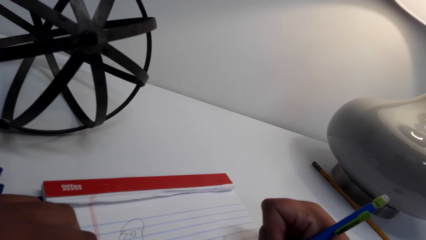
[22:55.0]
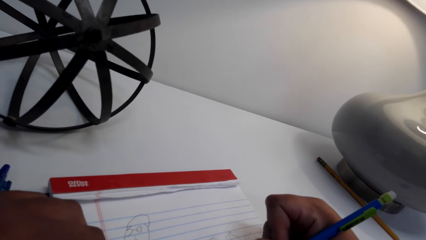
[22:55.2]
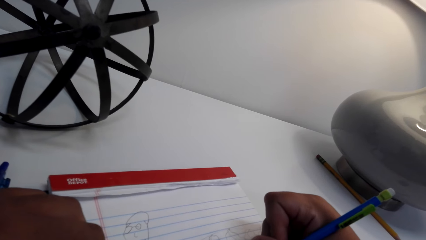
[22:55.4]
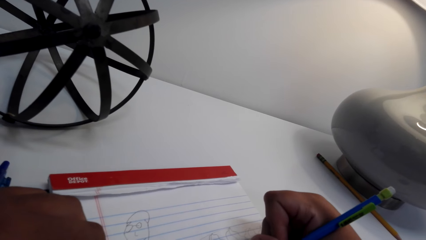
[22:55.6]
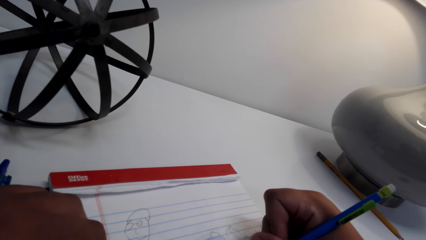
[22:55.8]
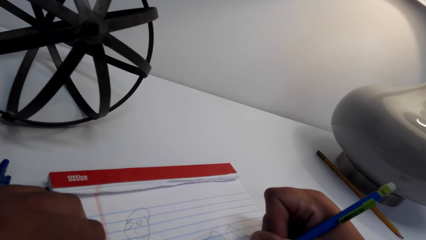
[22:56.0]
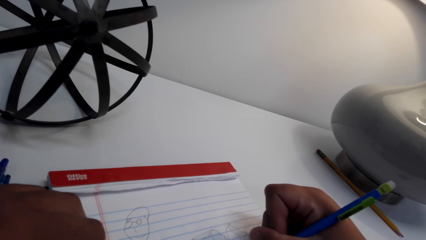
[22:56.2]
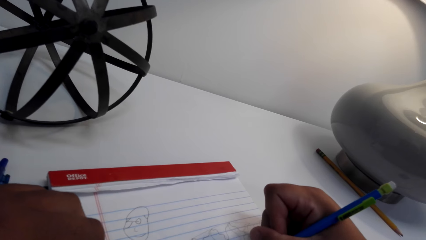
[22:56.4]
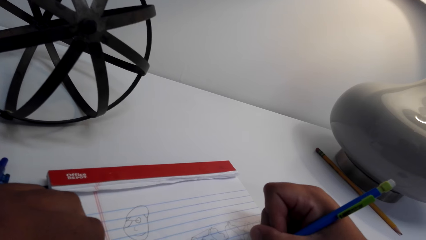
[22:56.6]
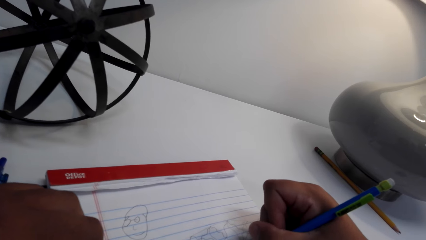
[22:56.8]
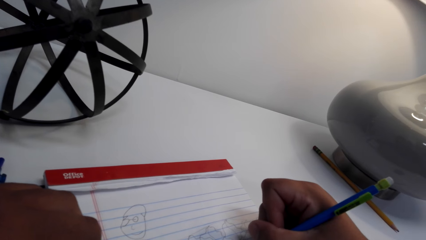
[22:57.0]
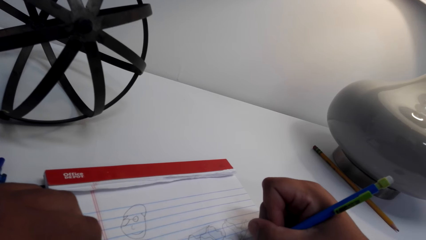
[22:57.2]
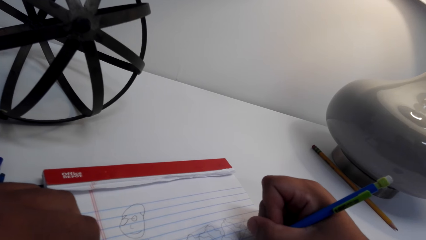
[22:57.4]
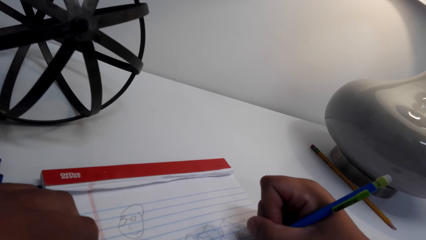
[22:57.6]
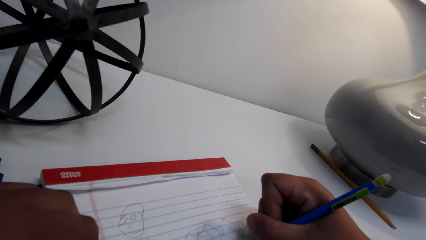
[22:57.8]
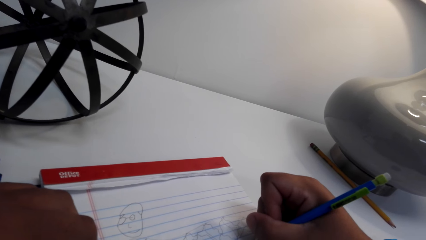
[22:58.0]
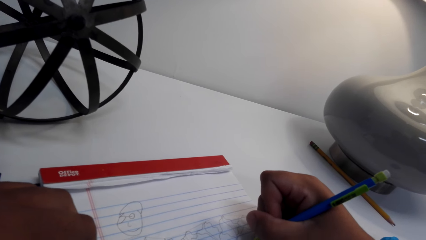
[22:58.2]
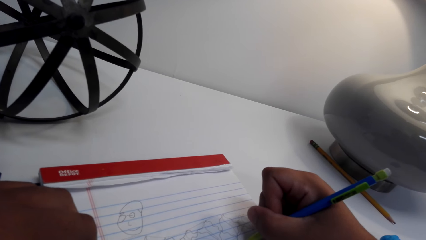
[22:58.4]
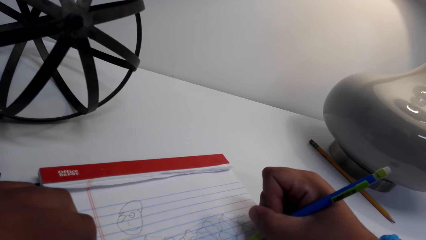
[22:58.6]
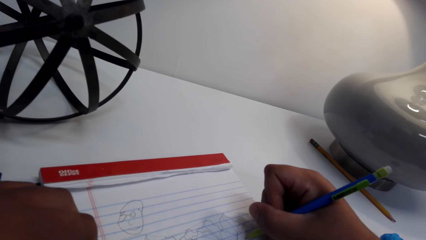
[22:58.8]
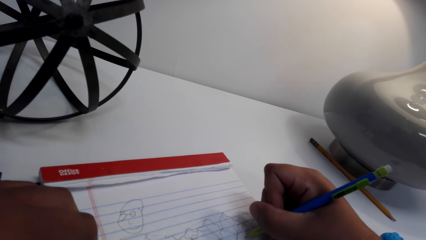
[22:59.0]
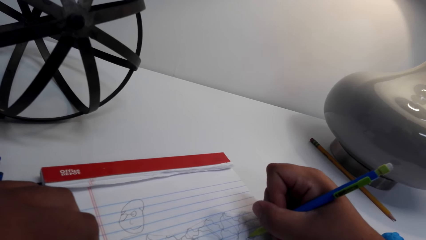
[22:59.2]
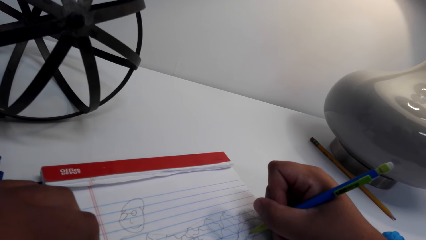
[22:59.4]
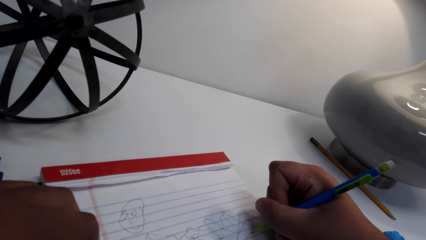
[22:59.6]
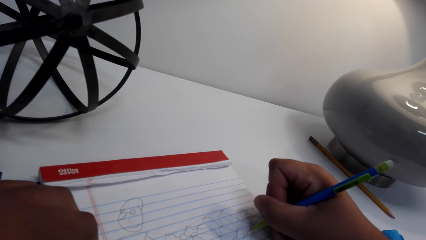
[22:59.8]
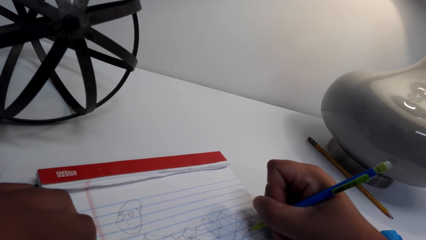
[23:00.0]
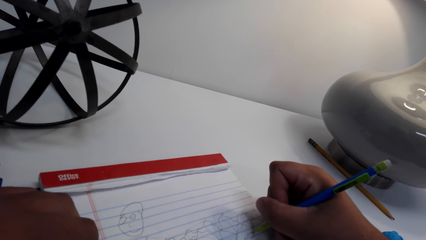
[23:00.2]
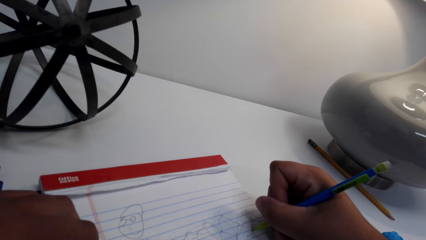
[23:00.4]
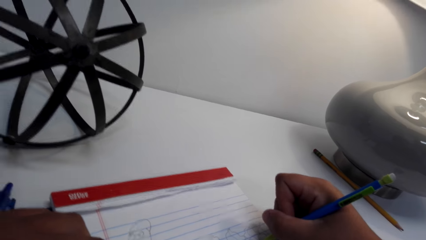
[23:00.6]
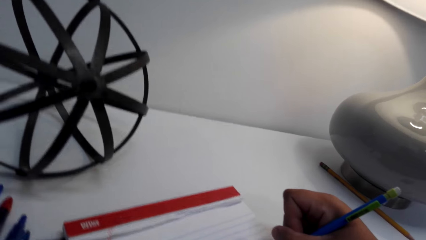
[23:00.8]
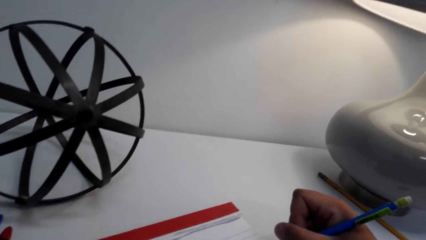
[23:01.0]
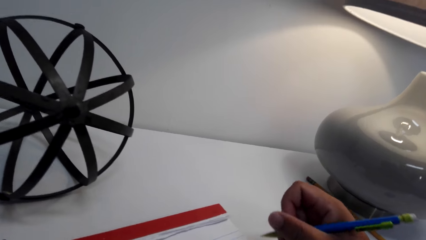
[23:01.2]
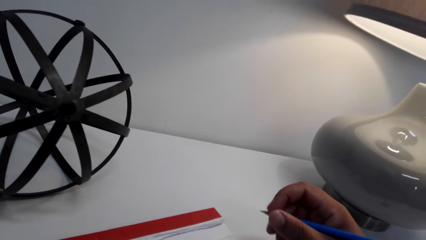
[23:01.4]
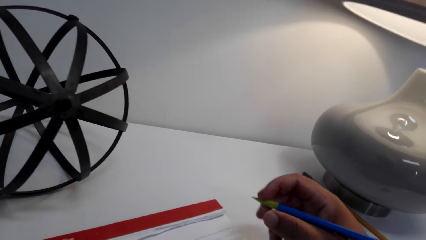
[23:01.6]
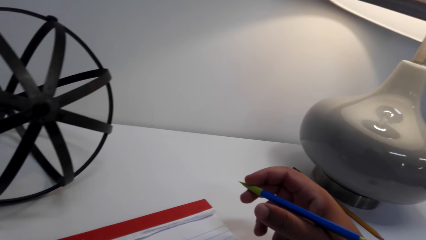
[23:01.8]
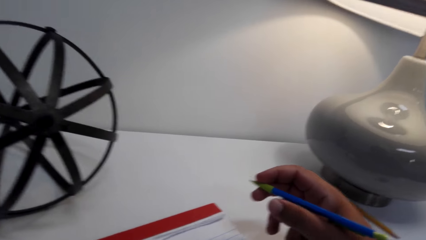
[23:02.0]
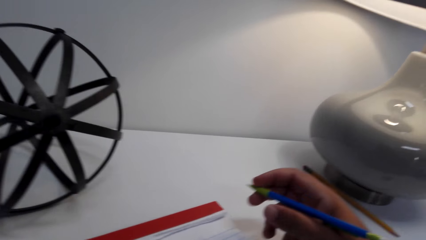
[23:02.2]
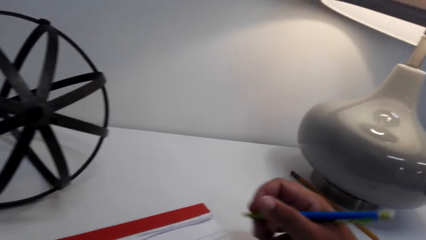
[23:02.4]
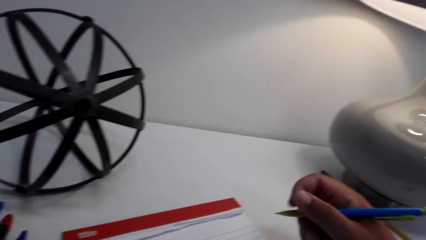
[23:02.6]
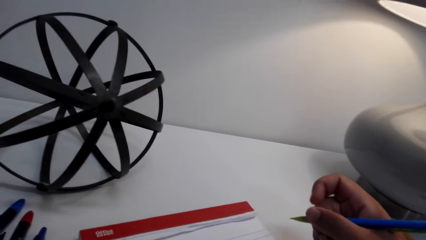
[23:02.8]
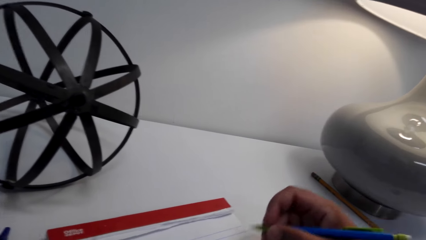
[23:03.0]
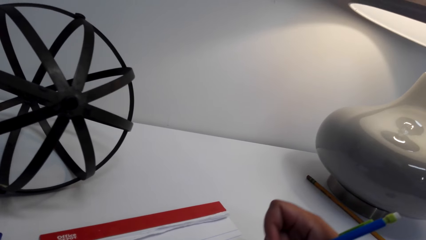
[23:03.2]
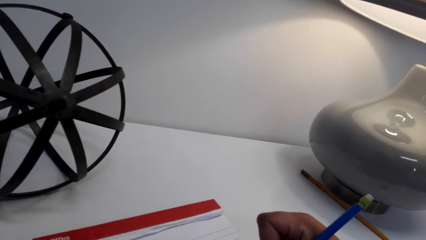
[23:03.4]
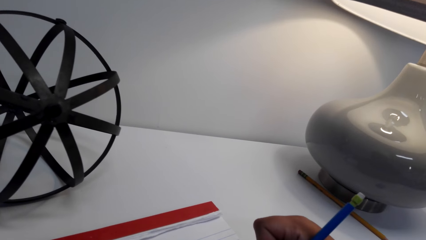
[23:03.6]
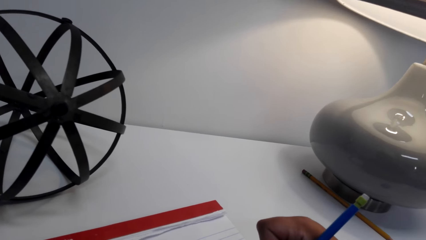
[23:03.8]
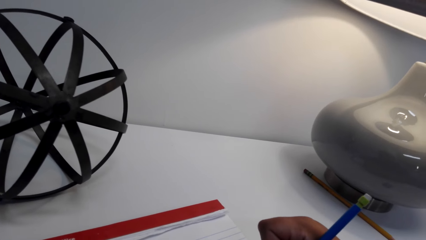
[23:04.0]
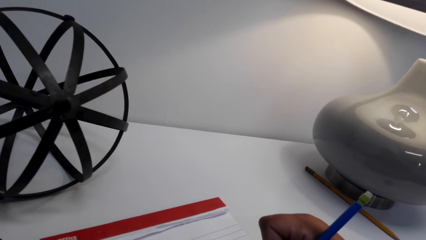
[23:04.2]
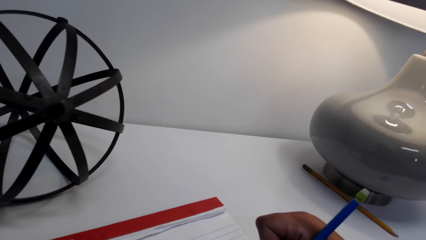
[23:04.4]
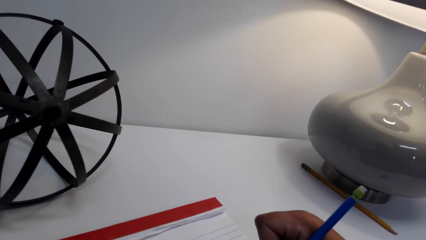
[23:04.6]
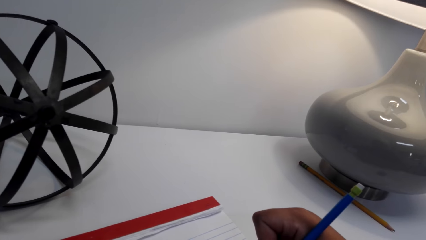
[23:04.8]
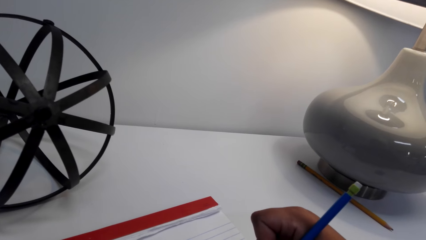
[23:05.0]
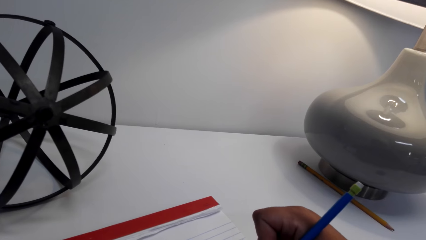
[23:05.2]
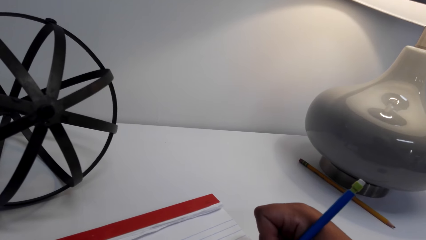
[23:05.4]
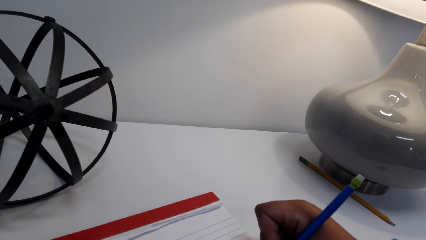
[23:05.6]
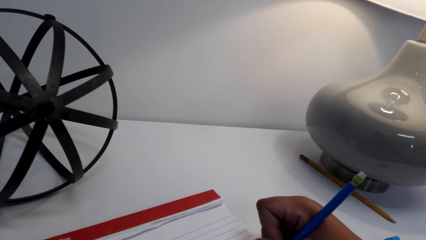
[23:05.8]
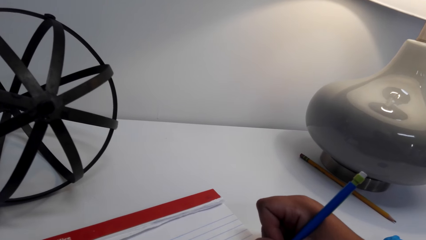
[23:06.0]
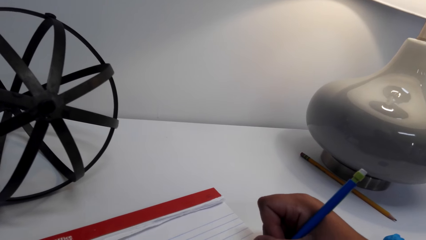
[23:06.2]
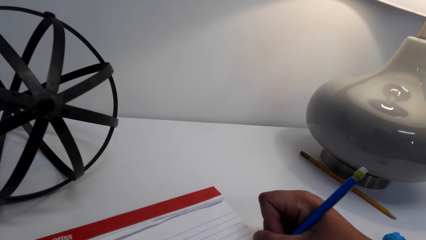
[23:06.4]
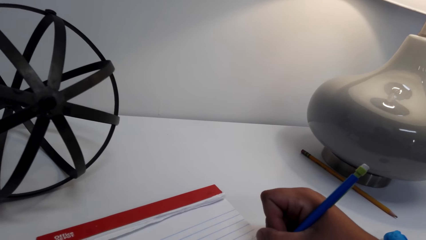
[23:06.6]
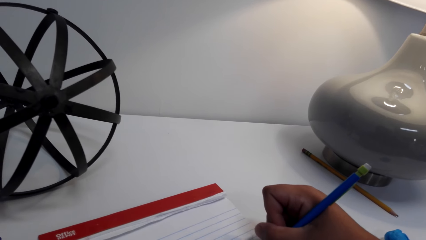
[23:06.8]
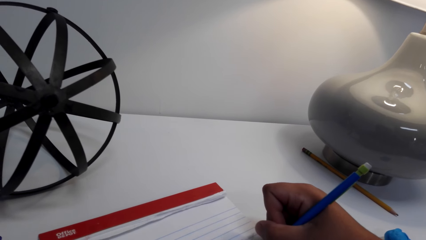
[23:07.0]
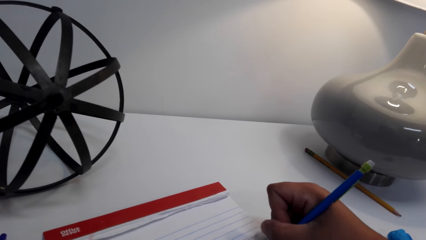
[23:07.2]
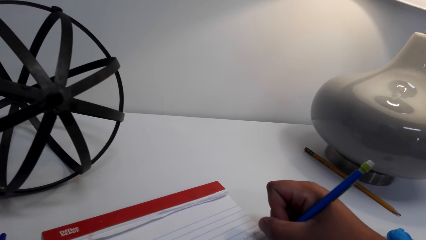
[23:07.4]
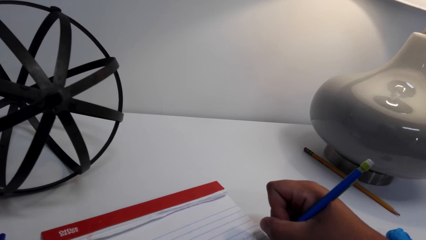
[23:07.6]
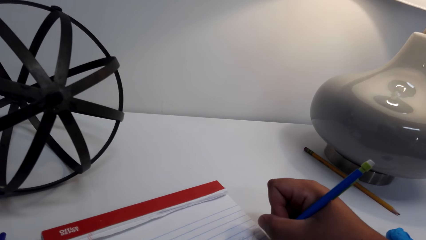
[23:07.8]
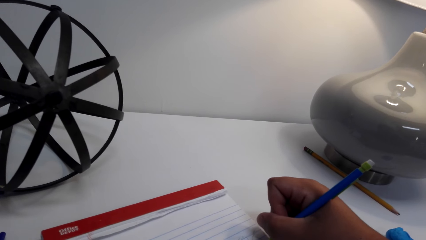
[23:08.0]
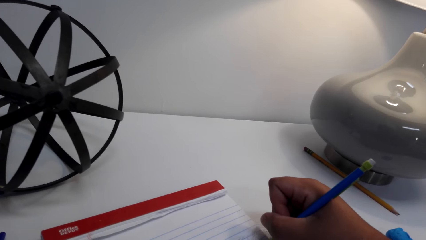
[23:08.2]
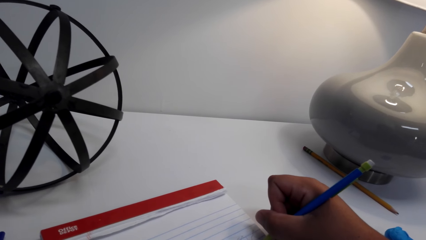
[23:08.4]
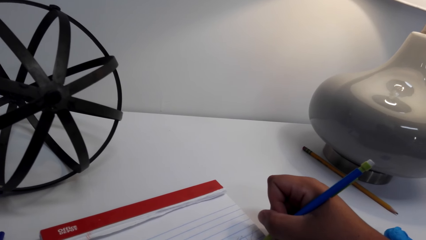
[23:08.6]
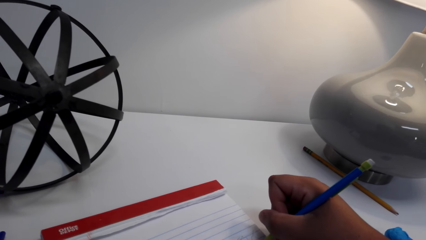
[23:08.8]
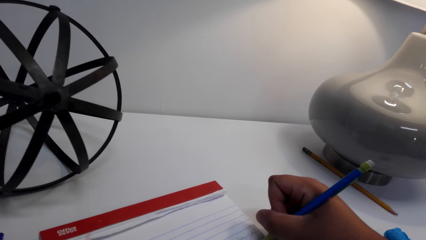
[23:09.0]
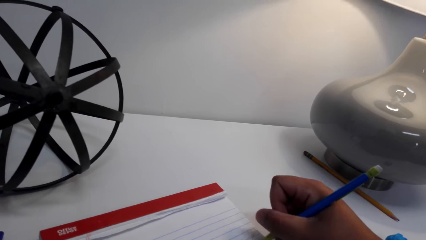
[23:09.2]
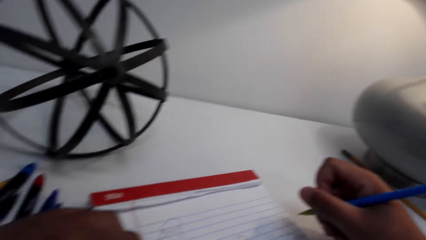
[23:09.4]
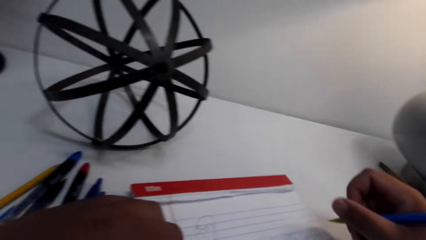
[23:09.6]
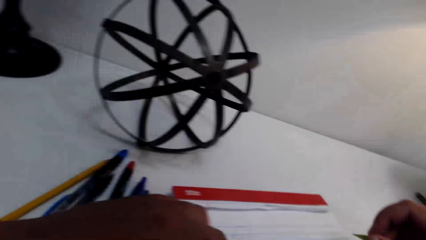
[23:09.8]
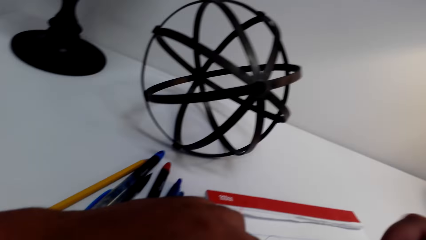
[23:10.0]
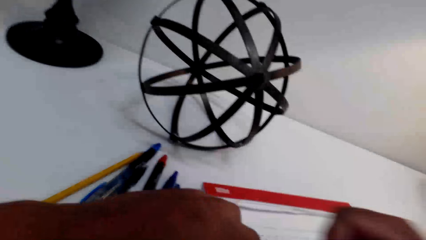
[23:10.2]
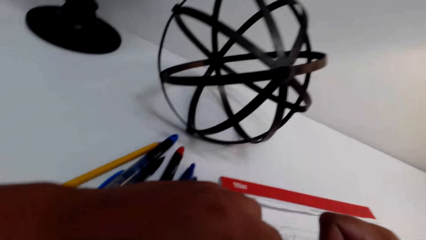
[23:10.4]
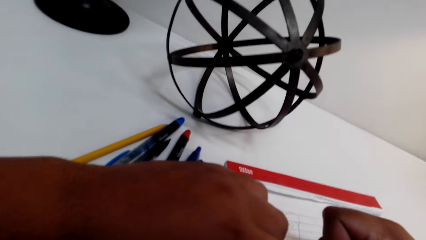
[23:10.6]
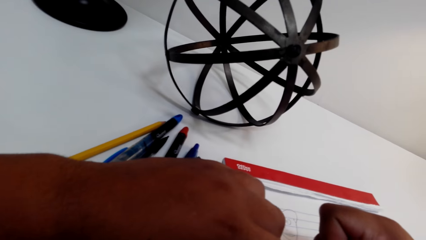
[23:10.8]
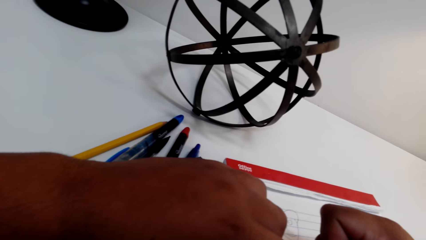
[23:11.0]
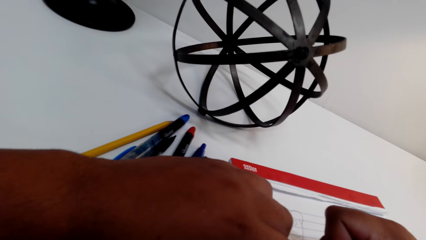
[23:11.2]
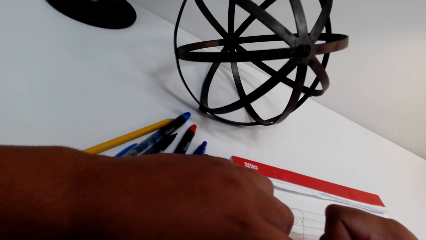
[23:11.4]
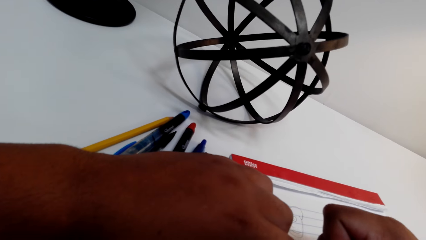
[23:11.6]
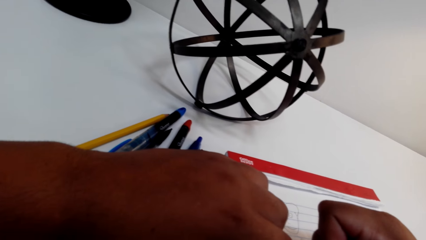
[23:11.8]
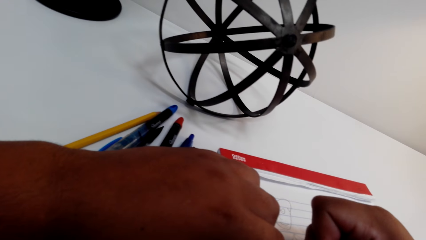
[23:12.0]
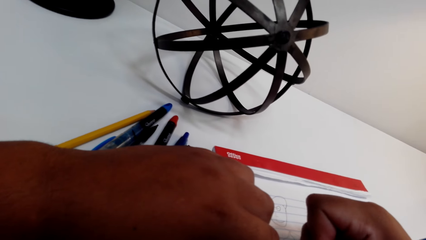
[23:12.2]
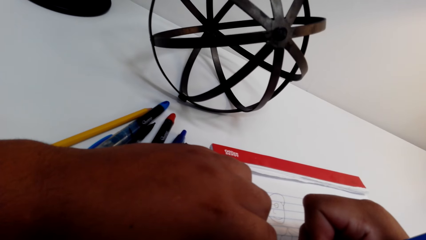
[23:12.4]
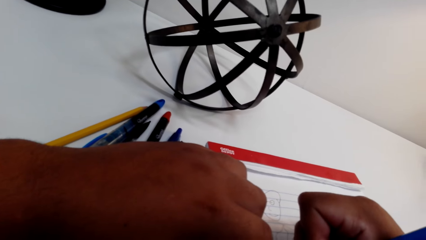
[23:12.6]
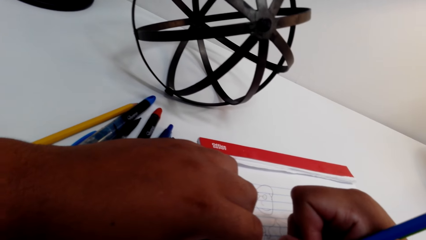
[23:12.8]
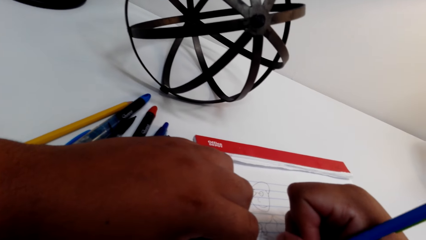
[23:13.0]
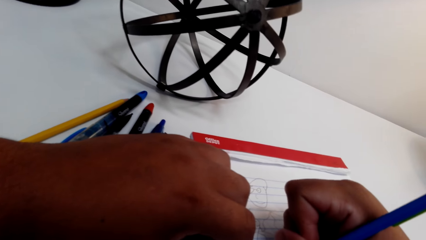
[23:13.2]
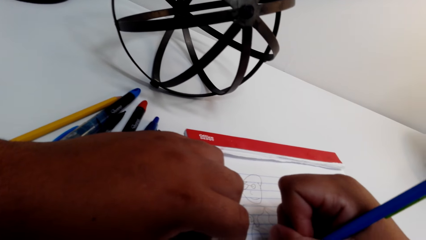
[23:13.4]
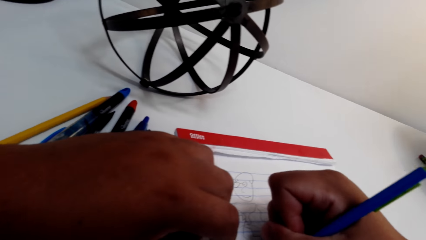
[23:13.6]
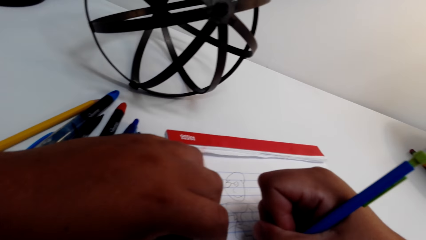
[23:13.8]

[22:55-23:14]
The camera wearer draws on an exercise book. They hold a pencil with the right hand. They draw on the exercise book. They hold the book with the left hand.
